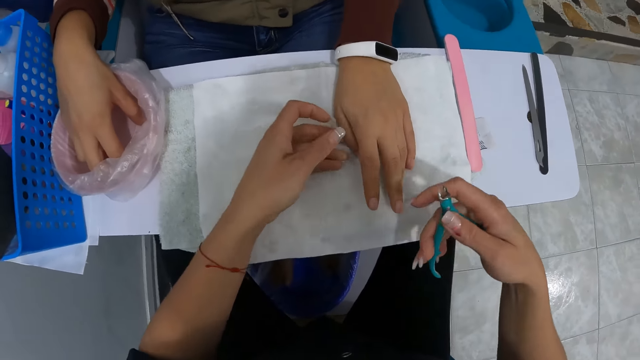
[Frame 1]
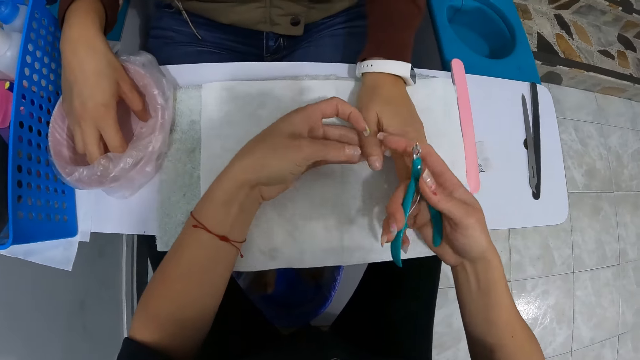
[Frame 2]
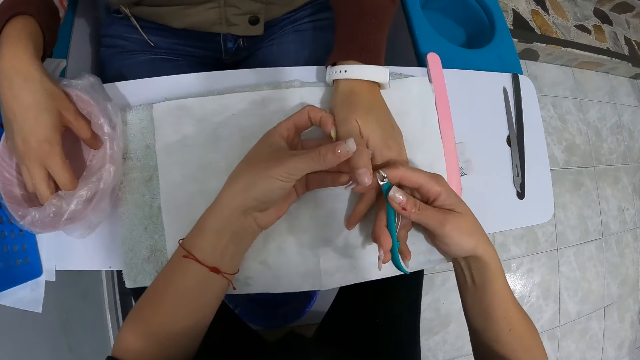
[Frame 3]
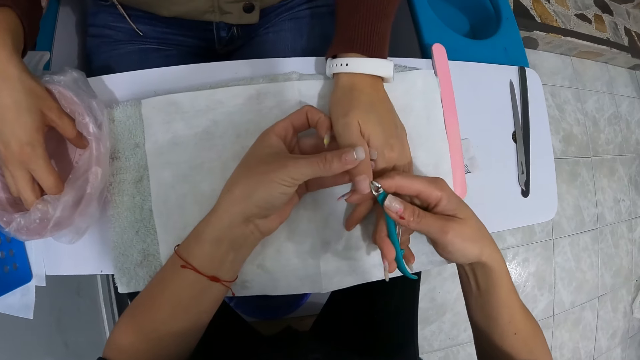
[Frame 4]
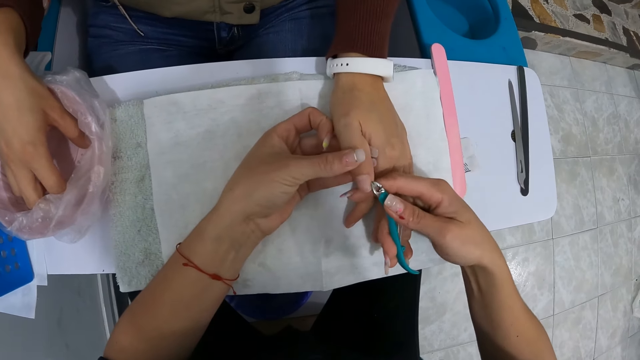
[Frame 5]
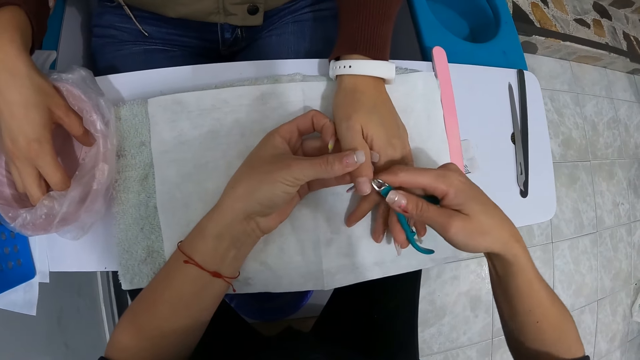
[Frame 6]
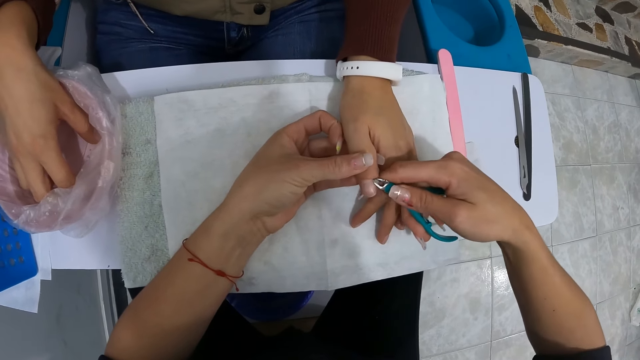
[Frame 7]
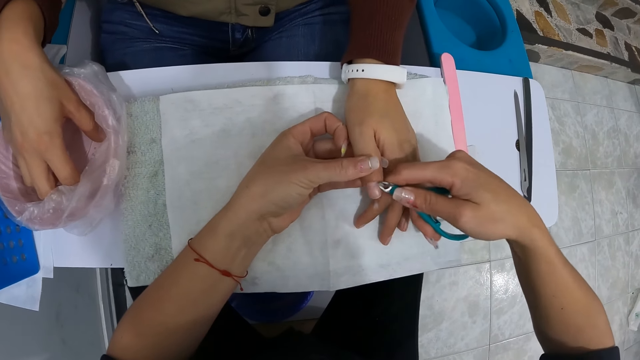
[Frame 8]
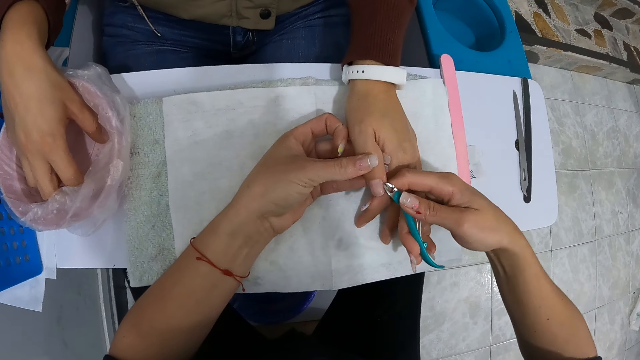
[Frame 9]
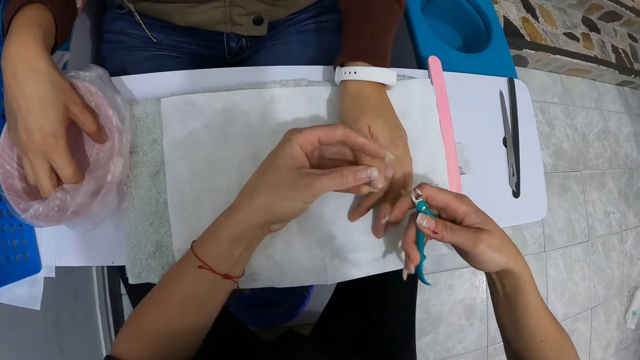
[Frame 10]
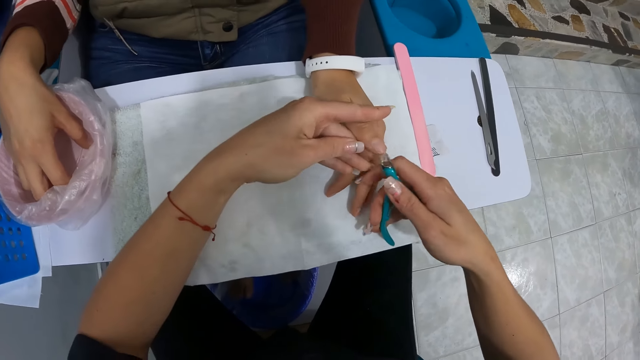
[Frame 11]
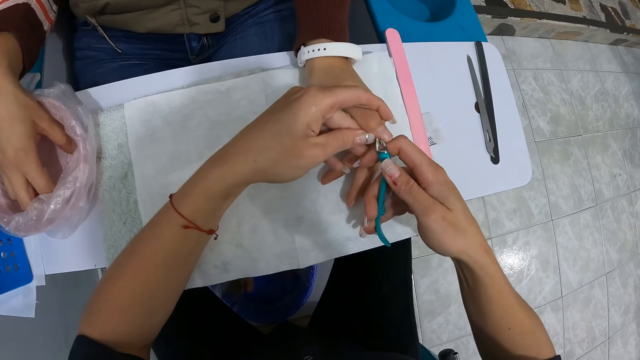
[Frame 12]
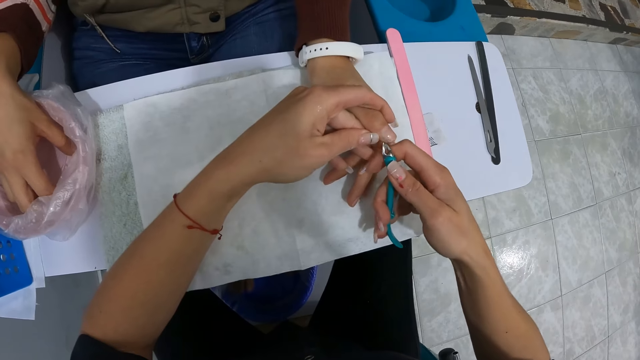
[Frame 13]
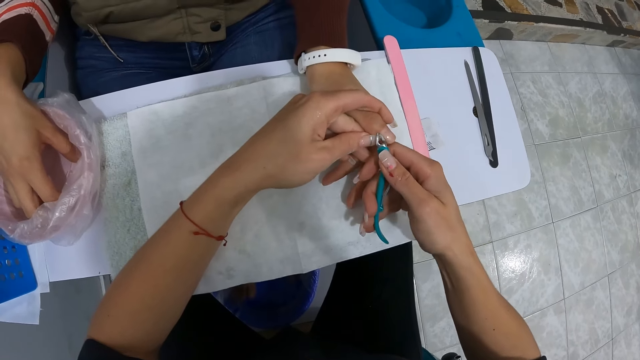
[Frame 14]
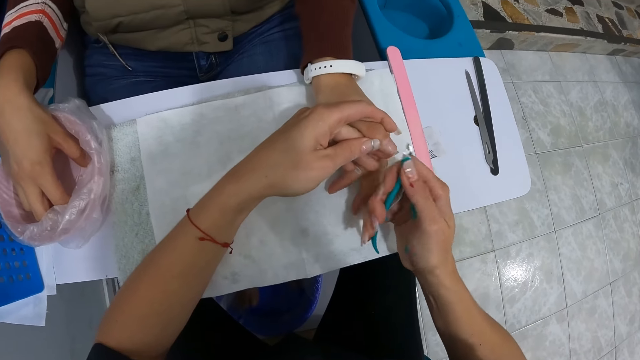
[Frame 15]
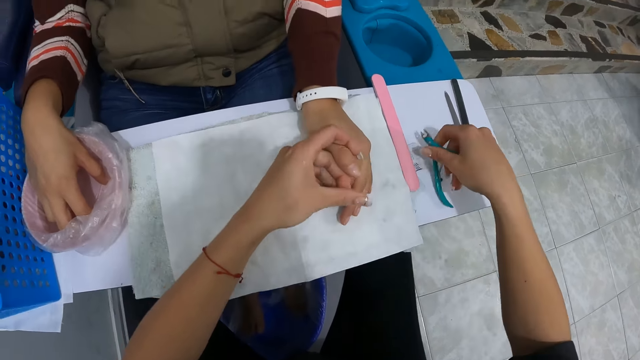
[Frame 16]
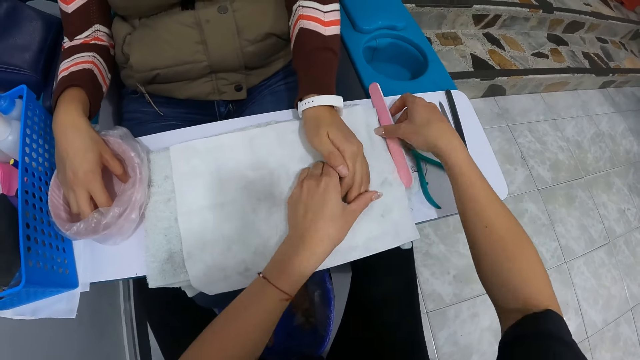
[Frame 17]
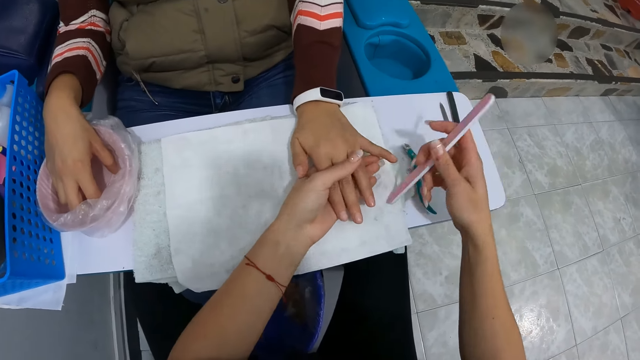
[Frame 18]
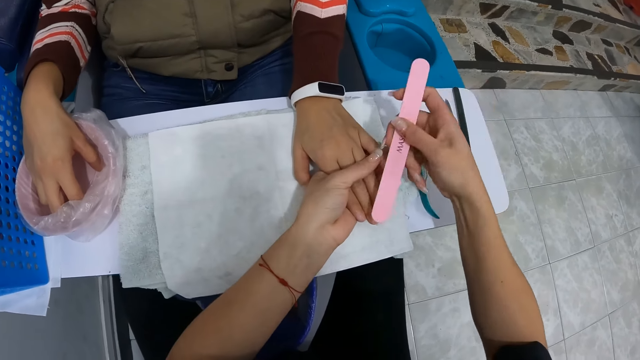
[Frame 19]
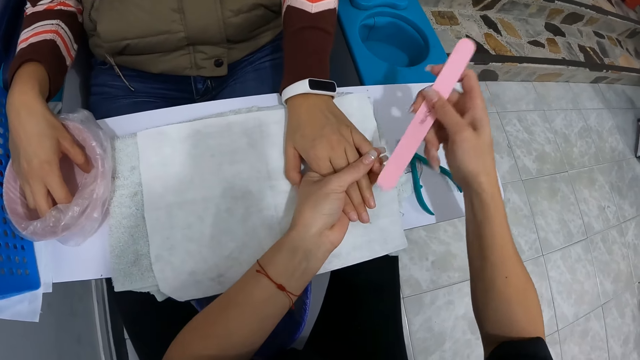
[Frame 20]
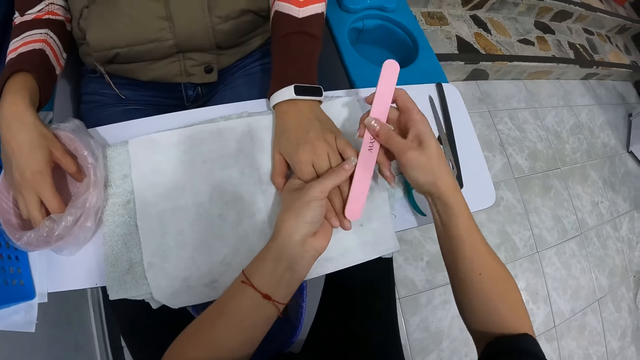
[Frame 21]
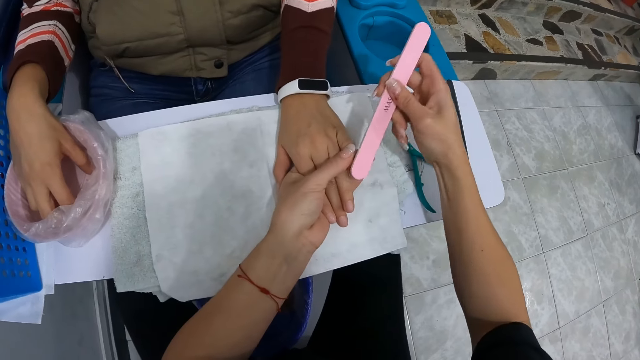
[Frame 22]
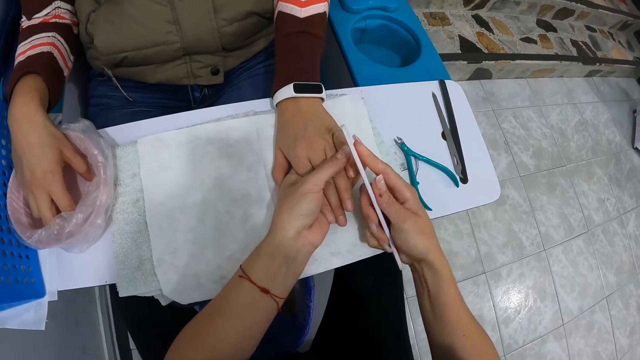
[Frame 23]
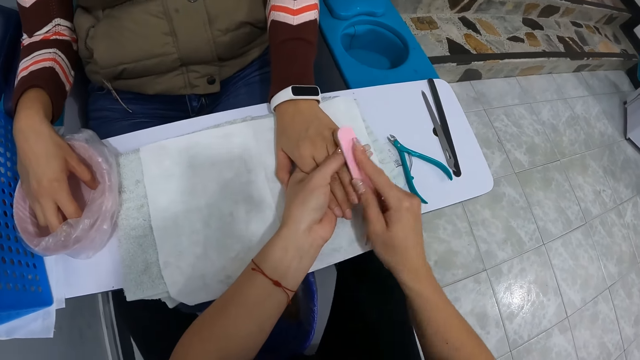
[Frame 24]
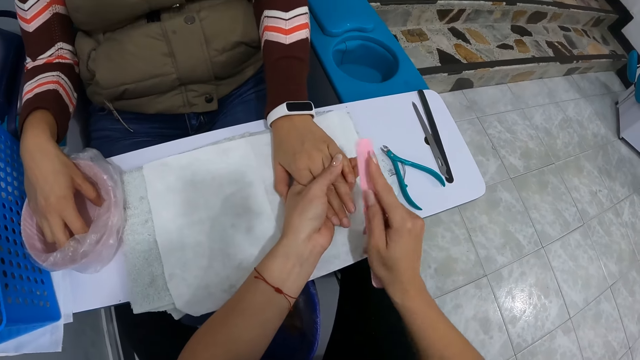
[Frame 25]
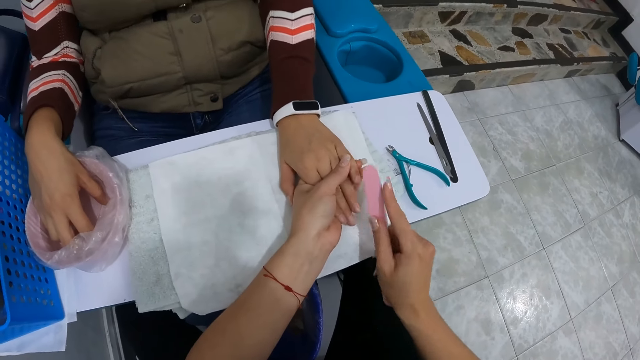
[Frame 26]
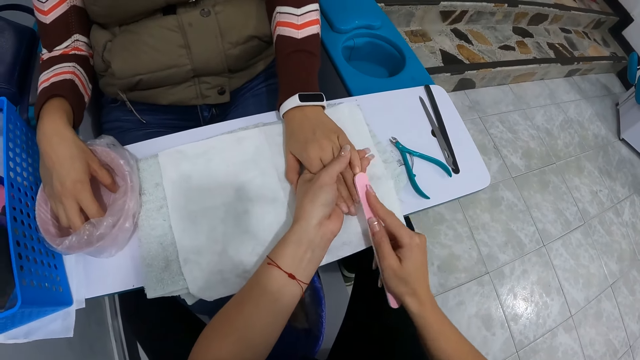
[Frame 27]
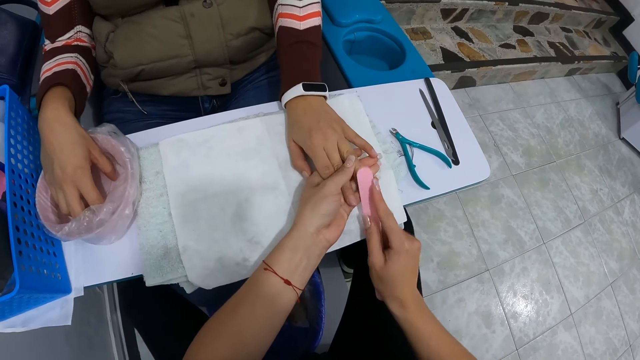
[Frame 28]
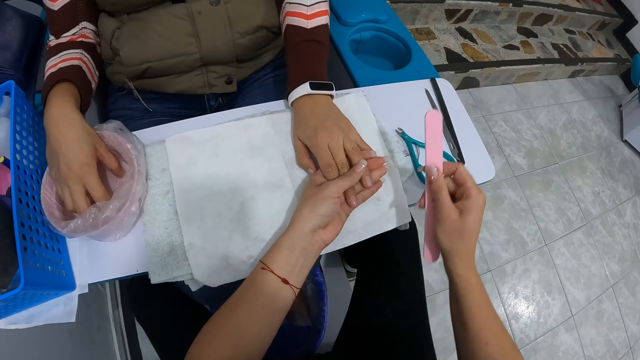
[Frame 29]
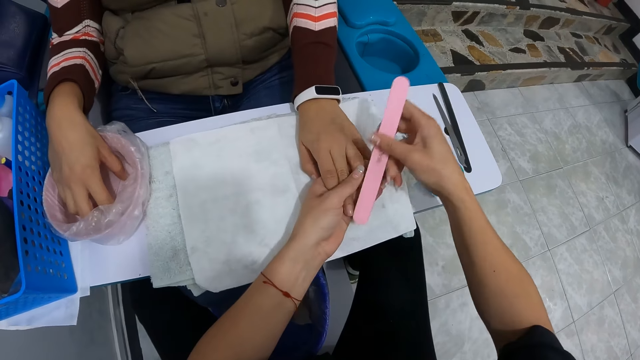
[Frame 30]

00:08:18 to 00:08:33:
The camera wearer cuts the finger of the woman with the clipper in her right hand. She places the nail cutter on the table. She holds the left hand of the woman with her left hand. She picks up the nail file. She files the finger of the woman with the file in her right hand.

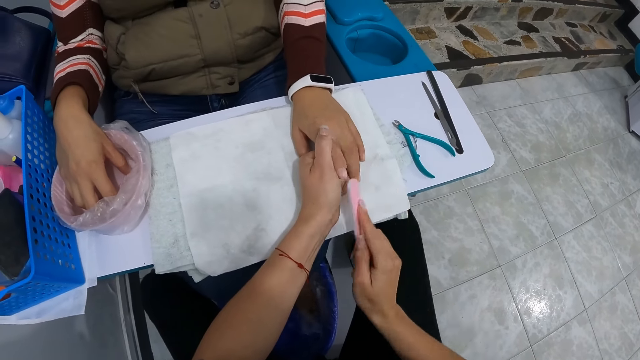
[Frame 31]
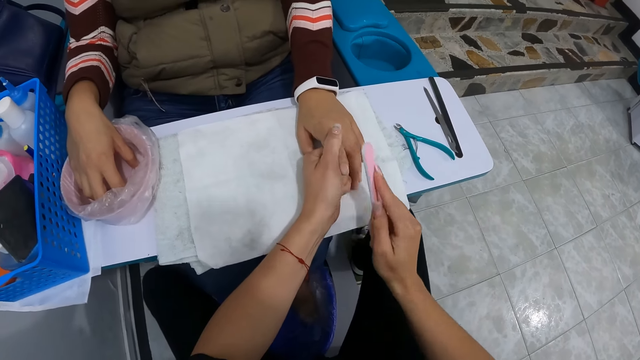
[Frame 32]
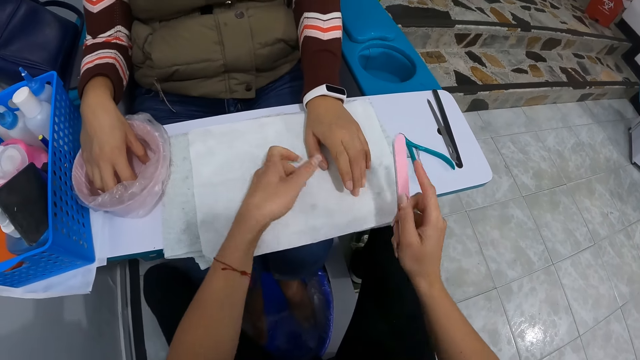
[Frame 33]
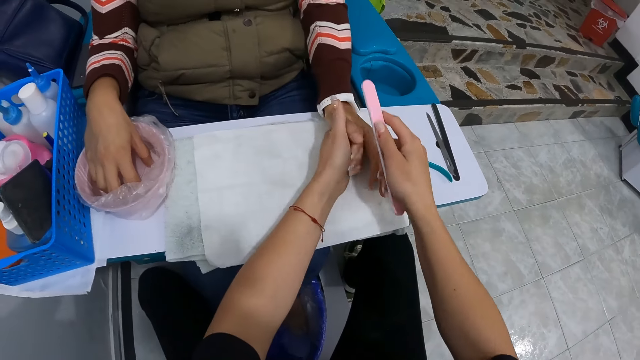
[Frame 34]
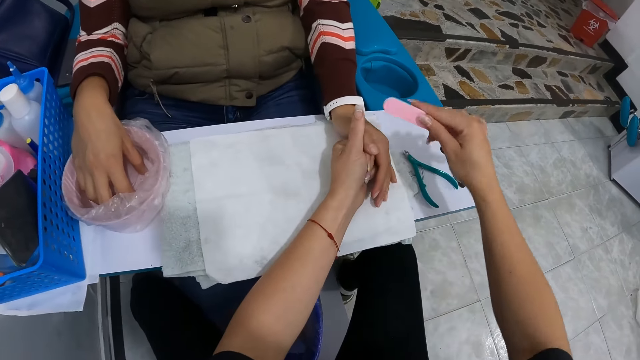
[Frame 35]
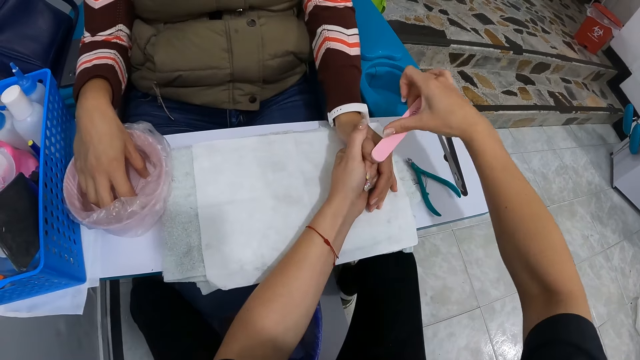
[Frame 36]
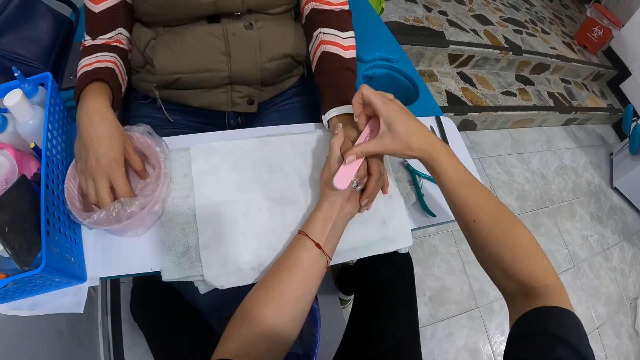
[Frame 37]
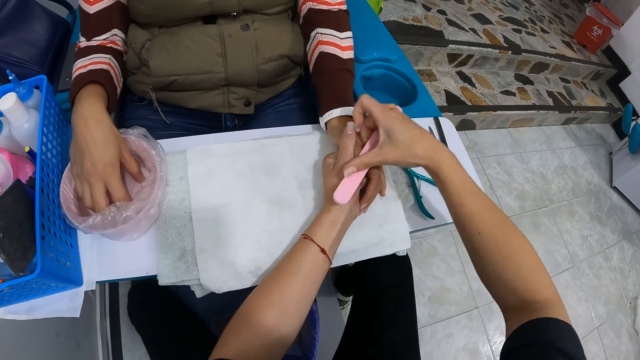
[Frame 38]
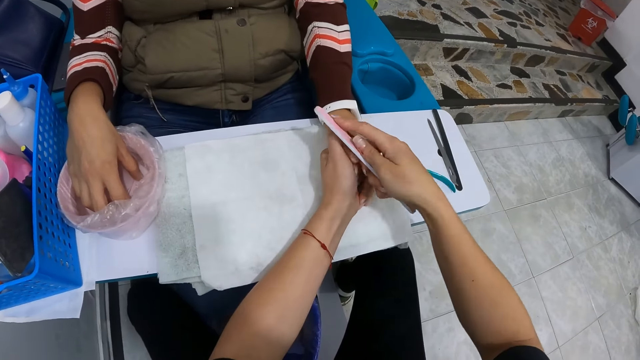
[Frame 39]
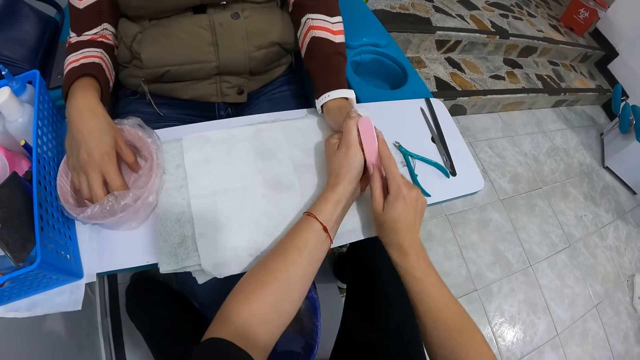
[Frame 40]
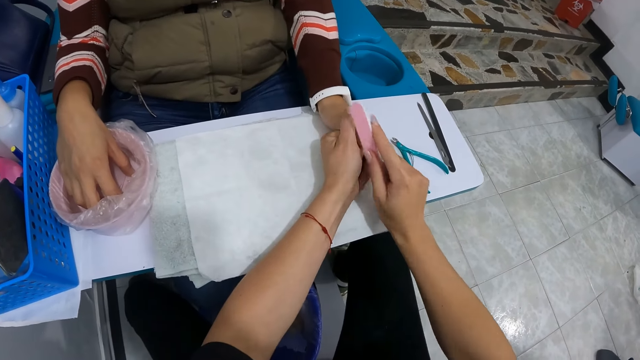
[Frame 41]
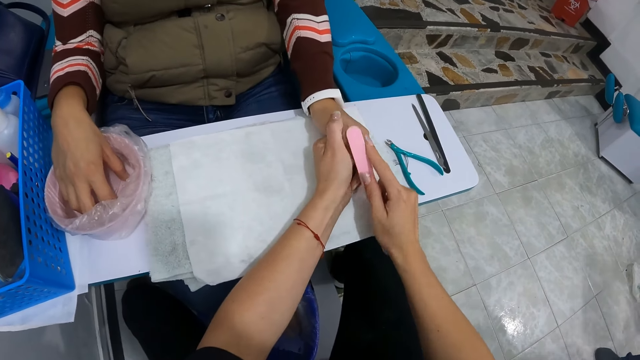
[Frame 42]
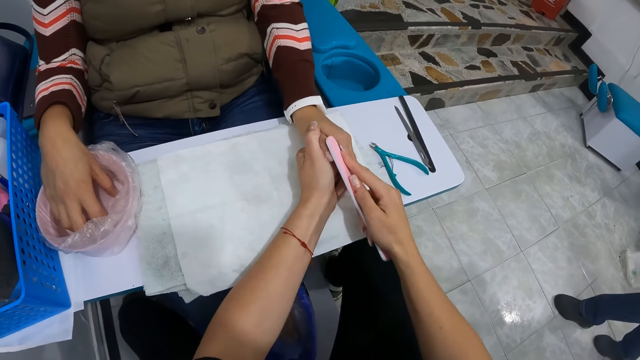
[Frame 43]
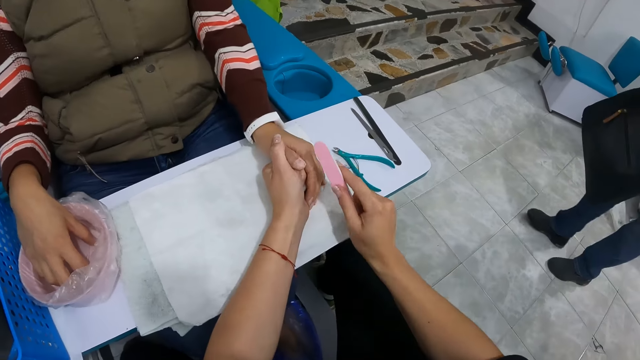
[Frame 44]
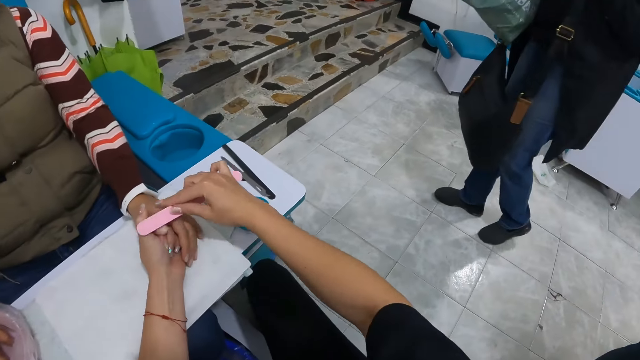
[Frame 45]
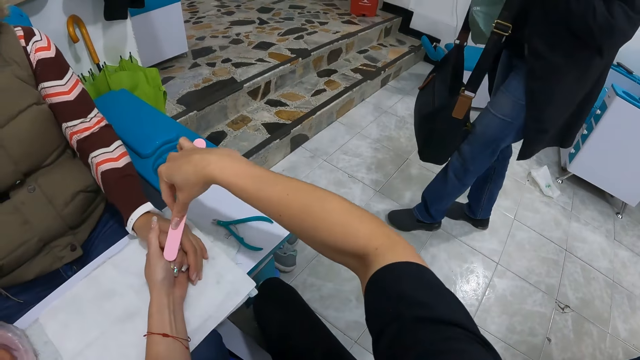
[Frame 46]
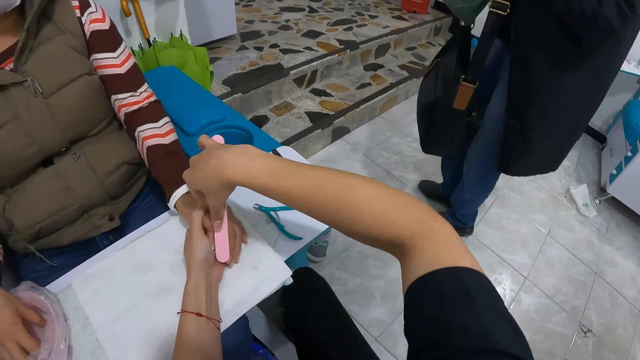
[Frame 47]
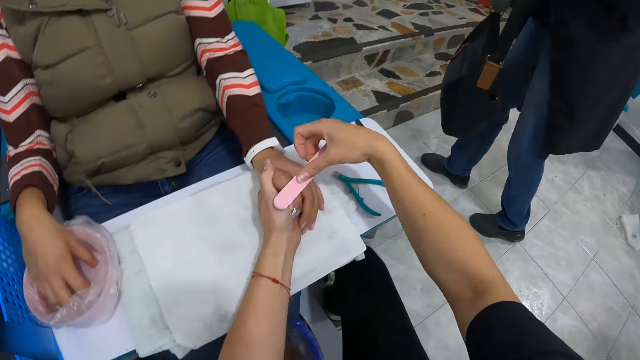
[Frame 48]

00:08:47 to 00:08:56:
The camera wearer holds the finger of the woman with her left hand. She files the finger of the woman with the file in her right hand. She stares at a man.
